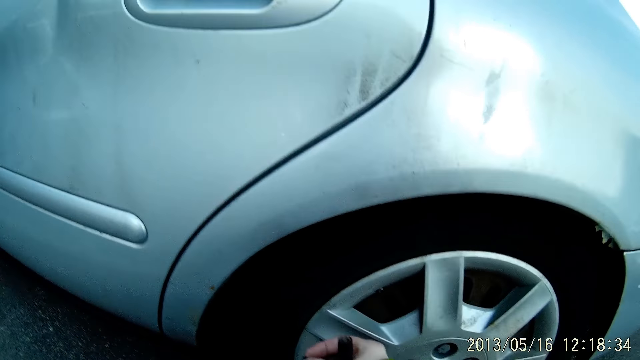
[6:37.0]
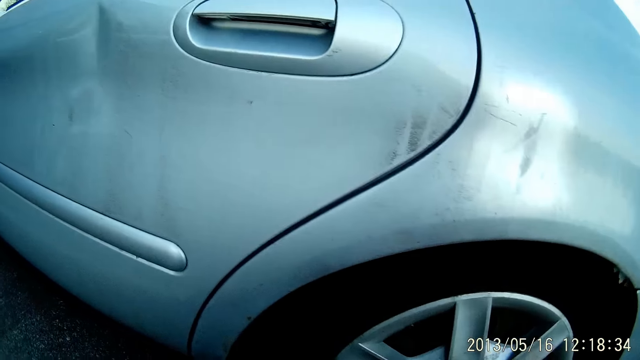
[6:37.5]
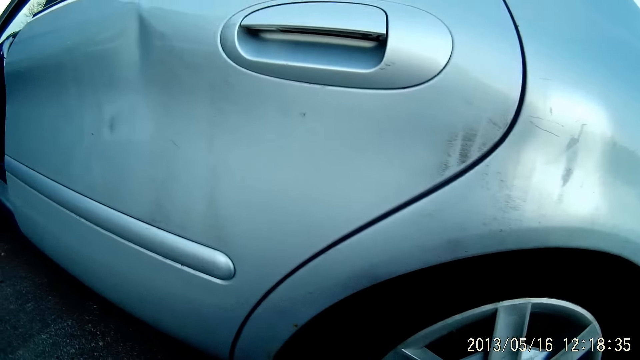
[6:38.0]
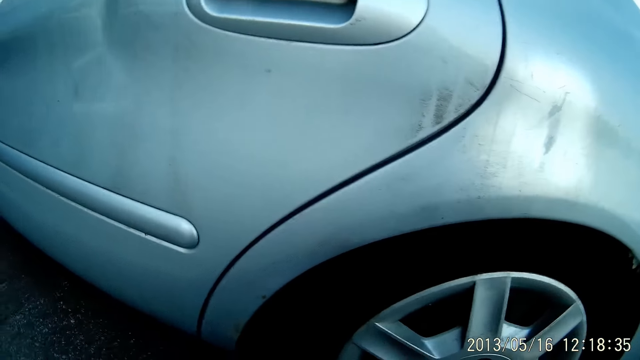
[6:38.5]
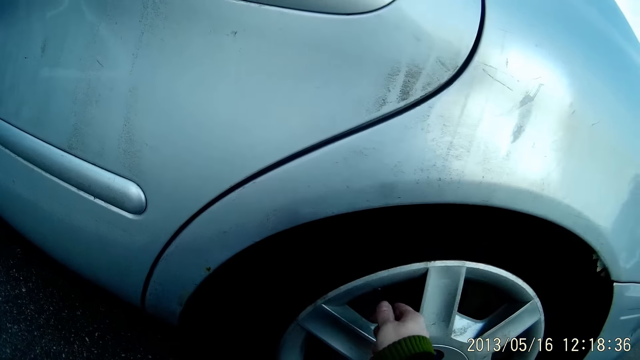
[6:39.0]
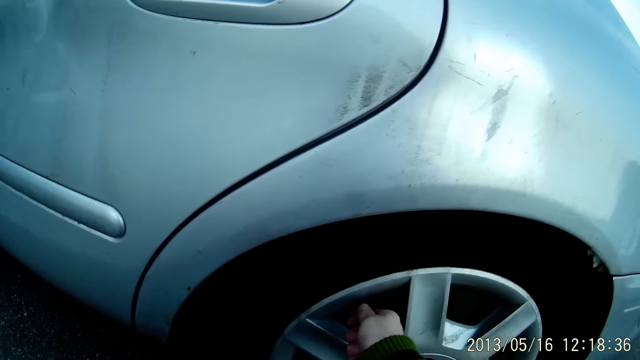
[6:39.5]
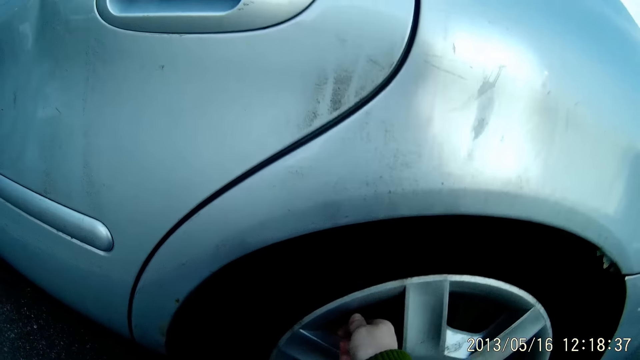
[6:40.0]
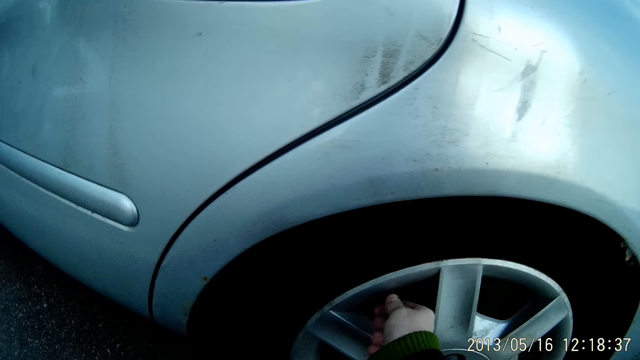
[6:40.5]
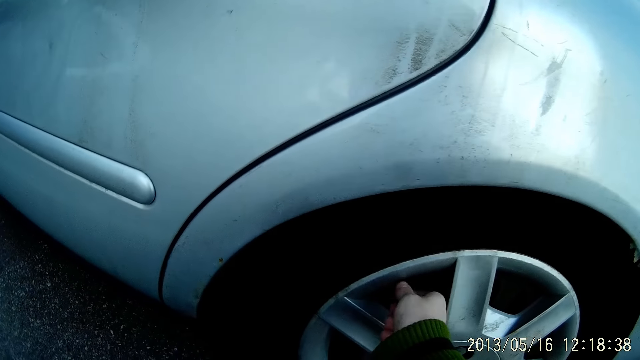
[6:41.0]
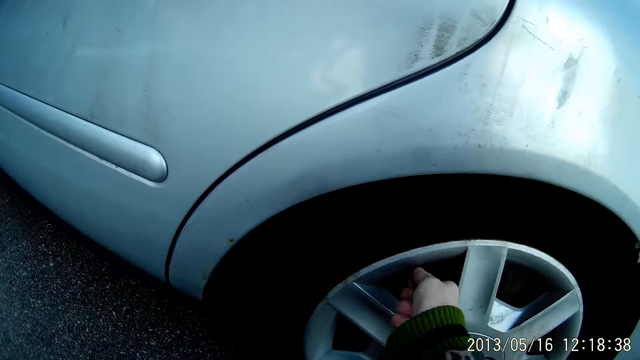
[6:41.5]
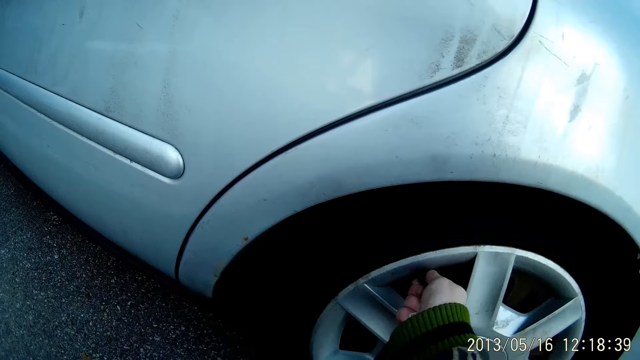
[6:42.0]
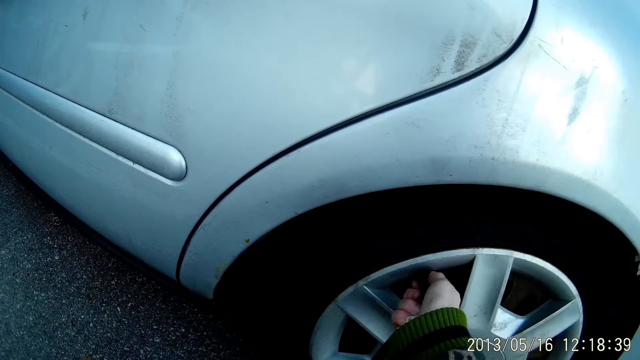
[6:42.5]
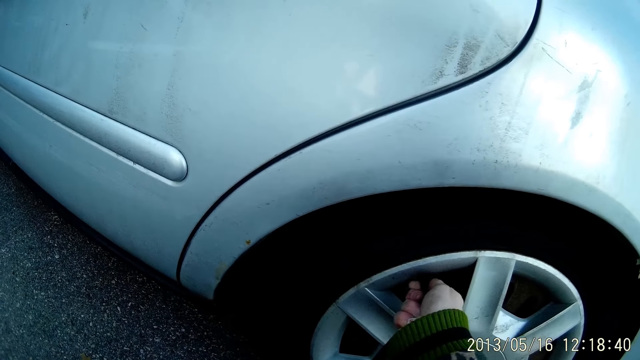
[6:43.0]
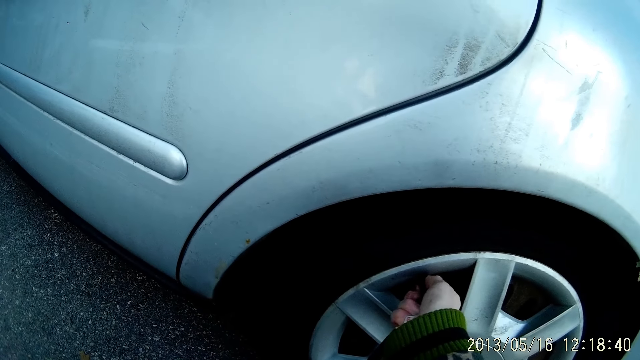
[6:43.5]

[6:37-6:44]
The camera wearer looks around. She touches the tire. She fixes the digital tyre inflator to the tyre valve of the car with her right hand. She opens the tire tube.

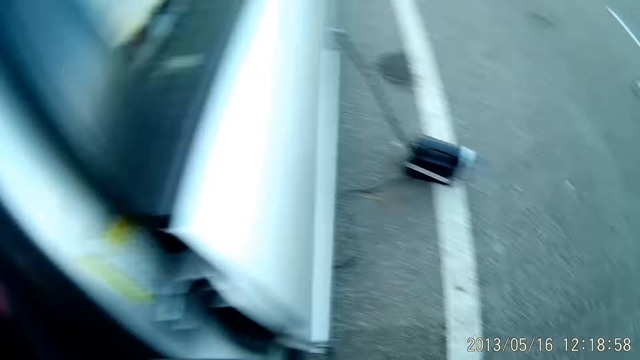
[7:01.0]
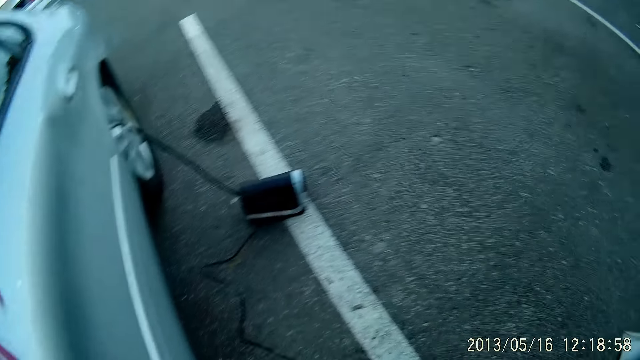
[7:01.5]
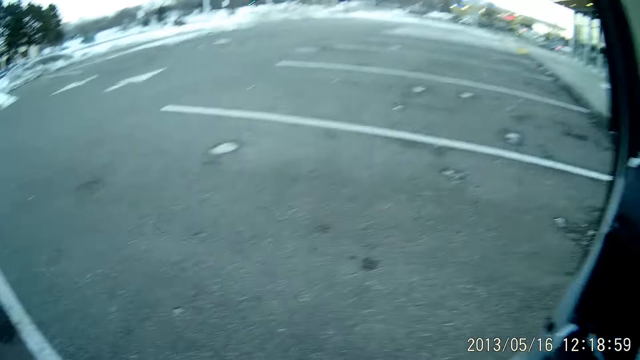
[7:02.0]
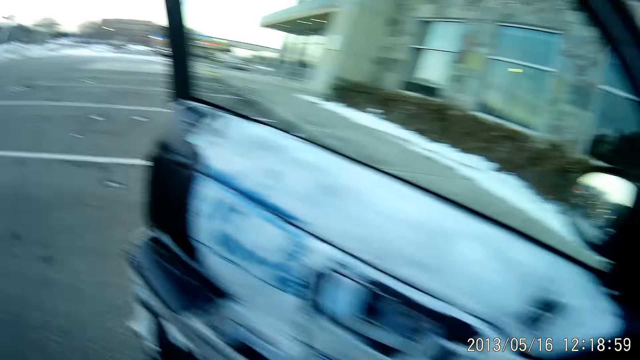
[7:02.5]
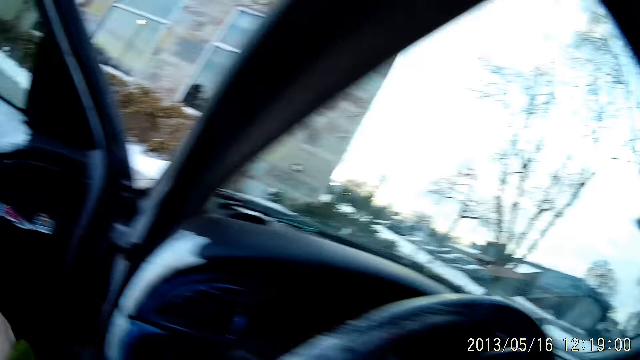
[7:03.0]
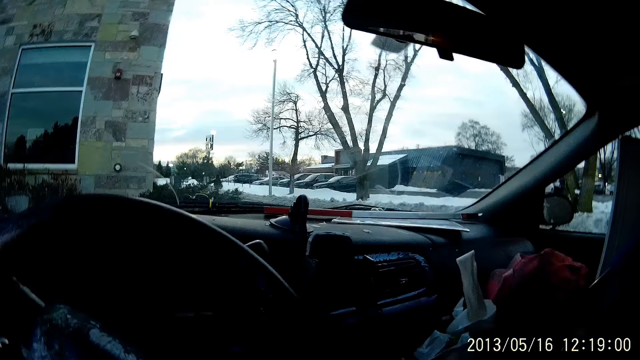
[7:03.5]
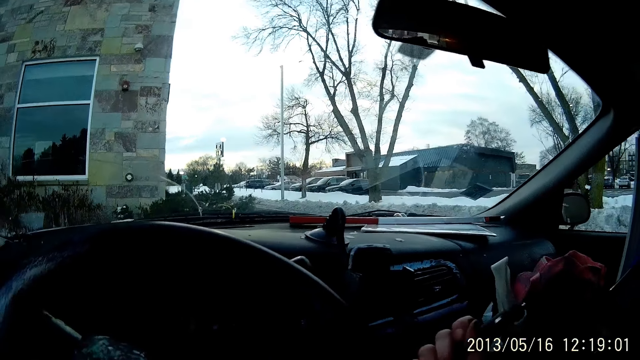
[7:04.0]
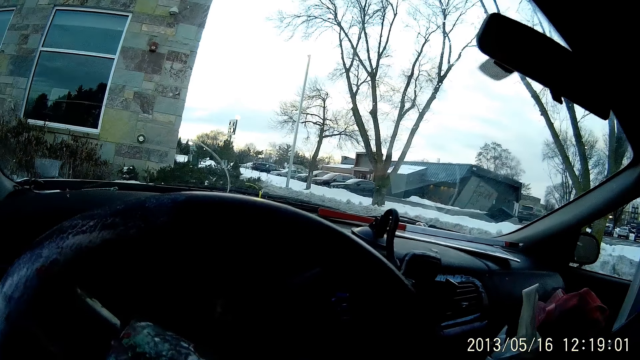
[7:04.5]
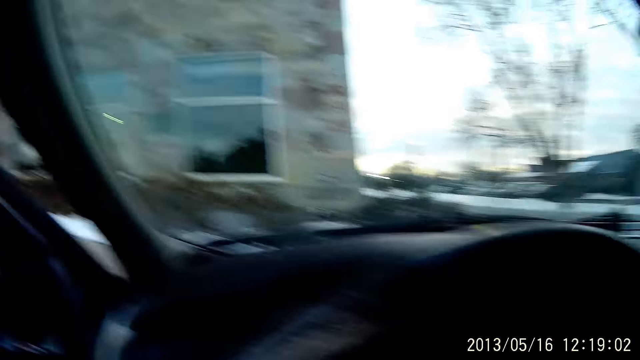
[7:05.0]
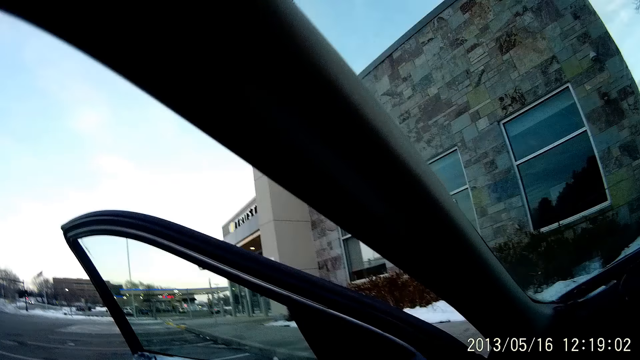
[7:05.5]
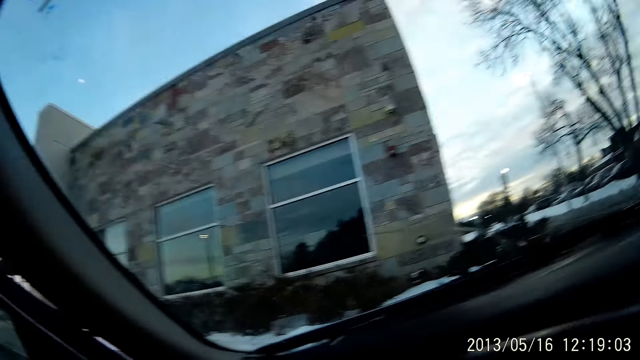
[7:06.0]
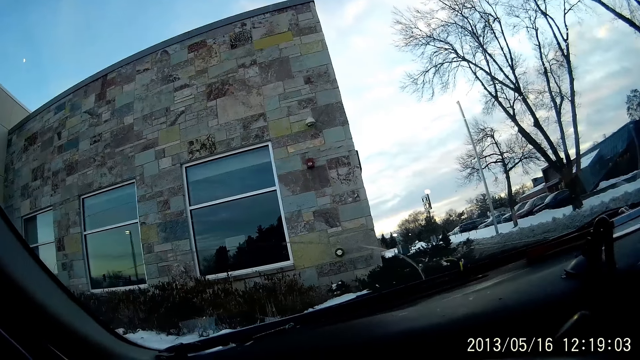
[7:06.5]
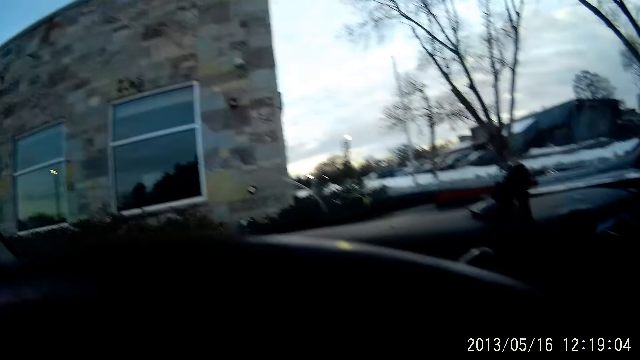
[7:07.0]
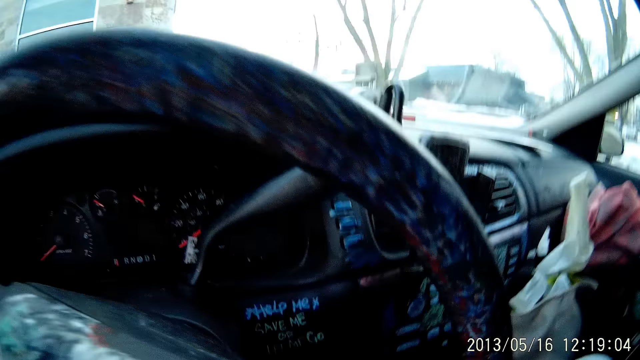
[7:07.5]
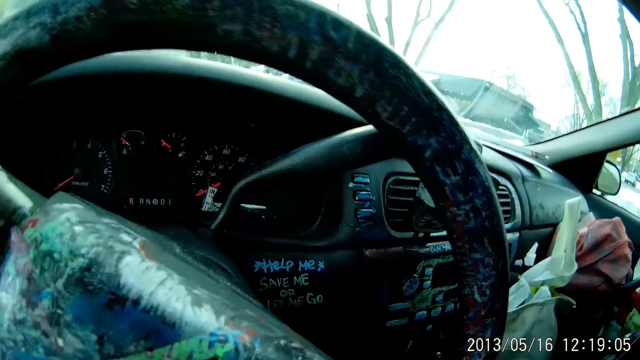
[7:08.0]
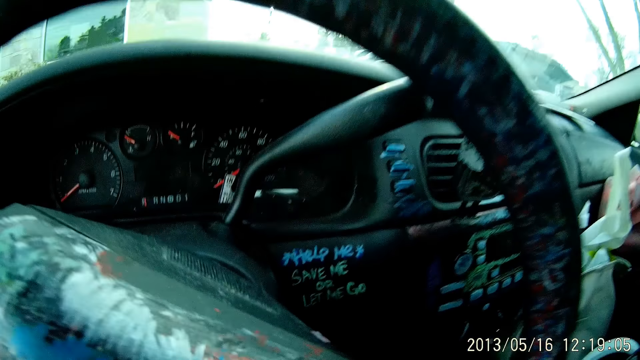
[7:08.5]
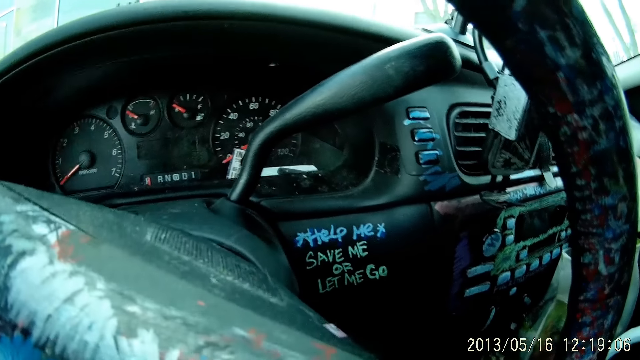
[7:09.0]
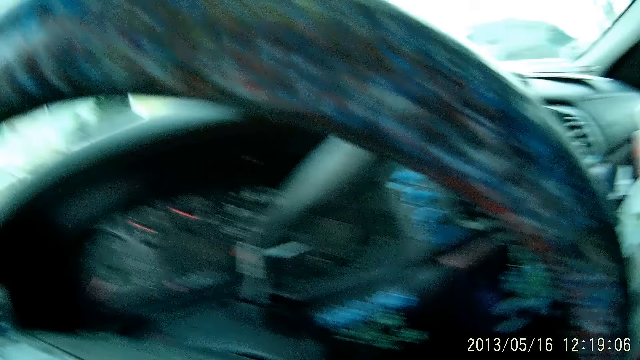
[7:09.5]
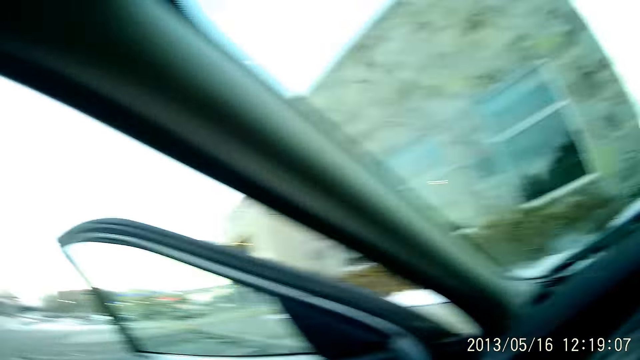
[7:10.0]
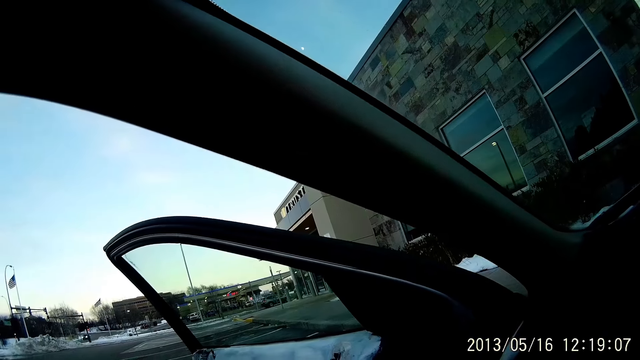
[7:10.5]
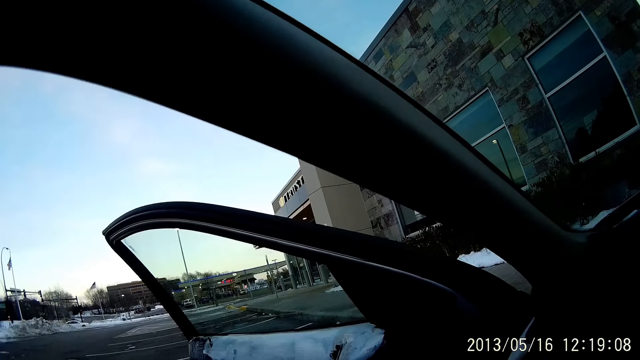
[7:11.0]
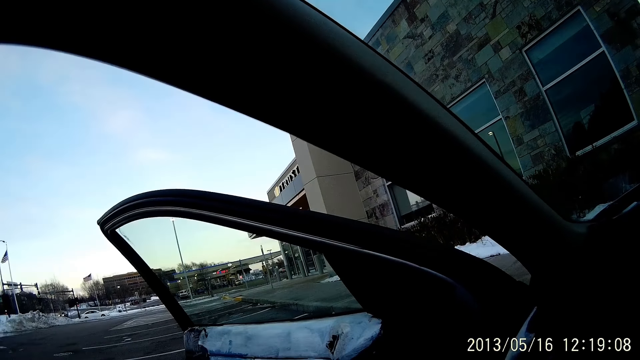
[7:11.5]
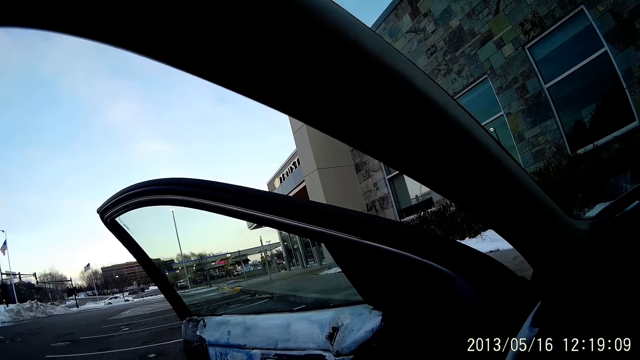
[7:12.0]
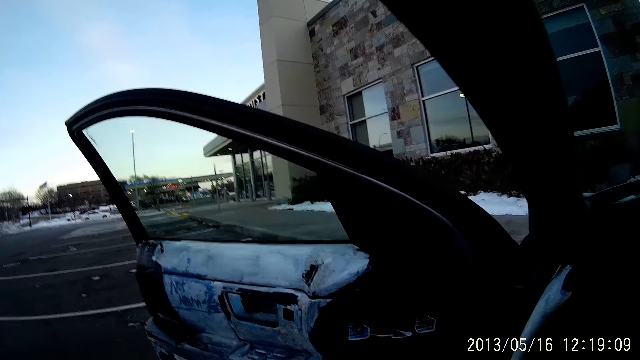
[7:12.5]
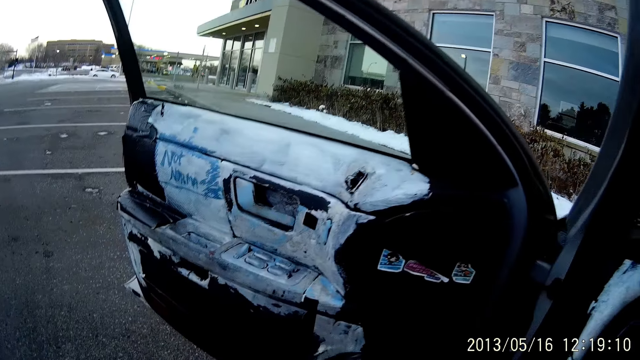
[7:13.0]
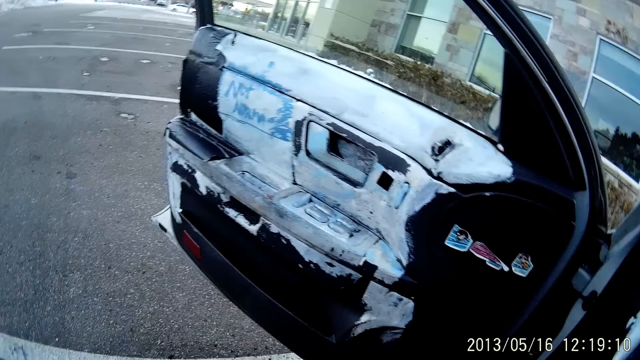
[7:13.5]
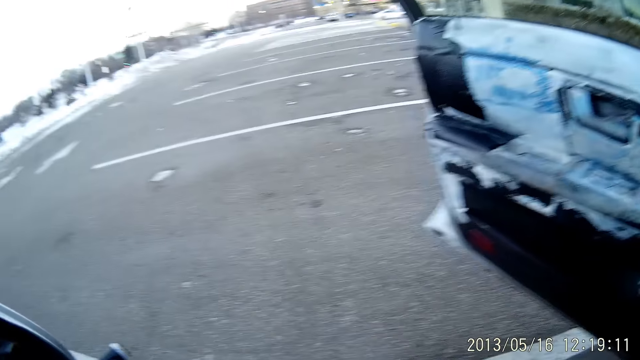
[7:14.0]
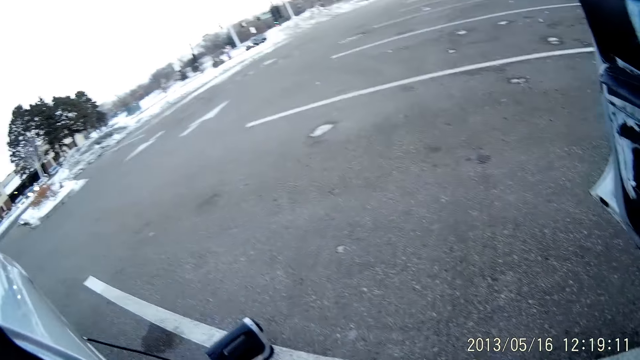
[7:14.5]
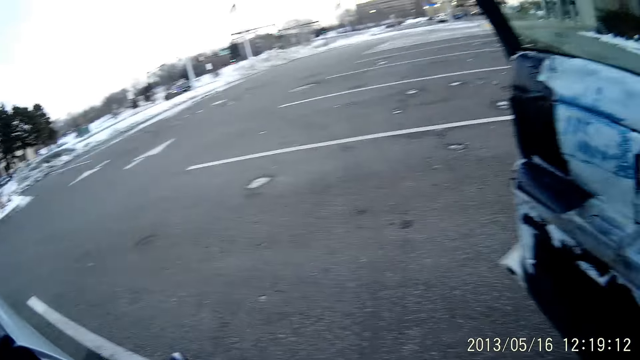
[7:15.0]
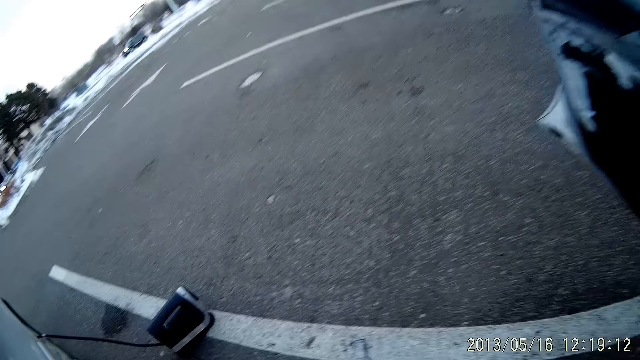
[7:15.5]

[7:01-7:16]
The camera wearer walks around. They enter inside the car. They look around. They walk towards the tyre of the car.
